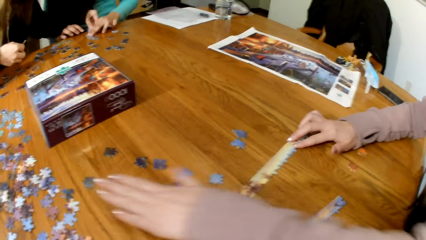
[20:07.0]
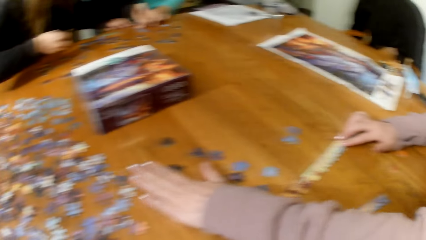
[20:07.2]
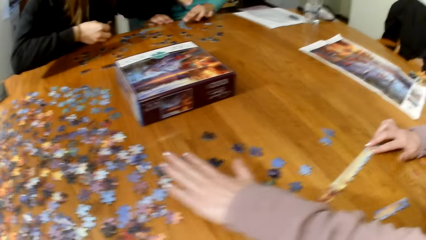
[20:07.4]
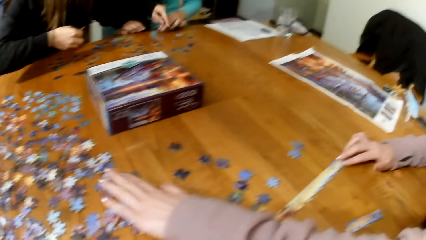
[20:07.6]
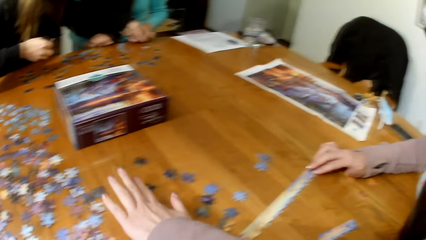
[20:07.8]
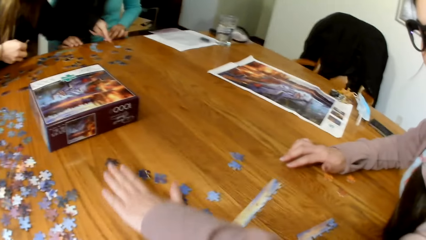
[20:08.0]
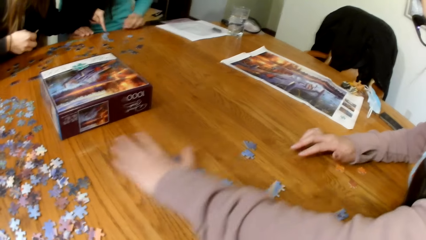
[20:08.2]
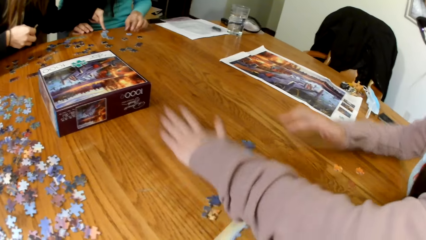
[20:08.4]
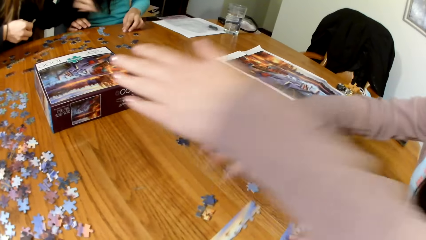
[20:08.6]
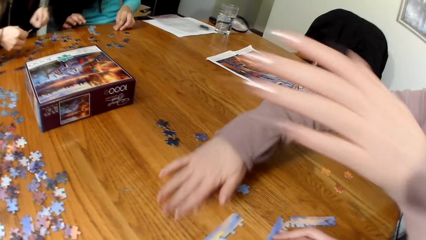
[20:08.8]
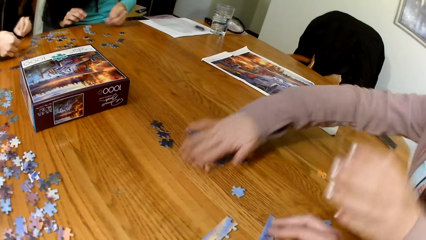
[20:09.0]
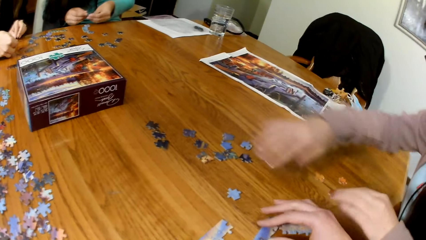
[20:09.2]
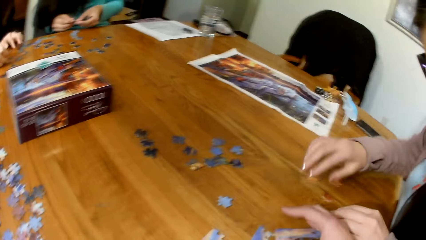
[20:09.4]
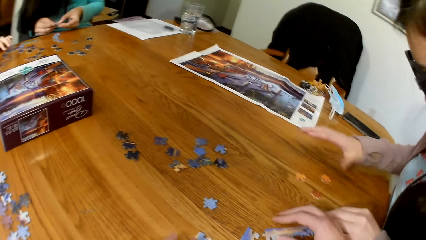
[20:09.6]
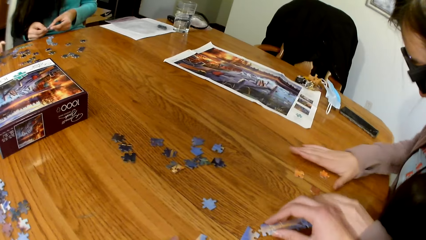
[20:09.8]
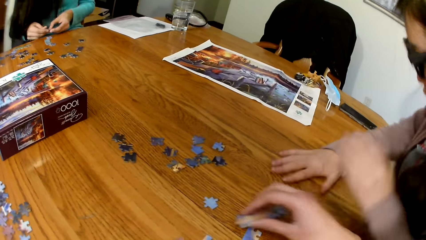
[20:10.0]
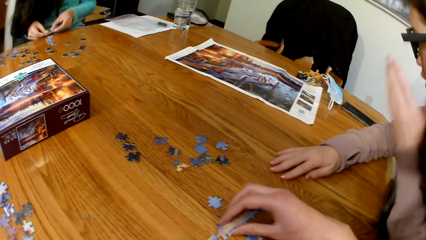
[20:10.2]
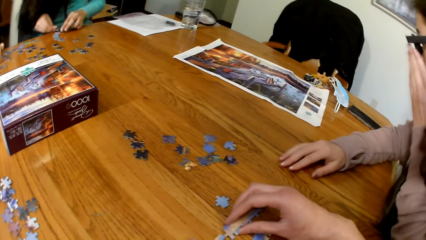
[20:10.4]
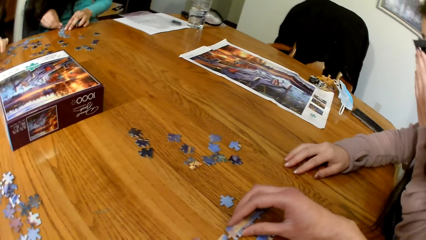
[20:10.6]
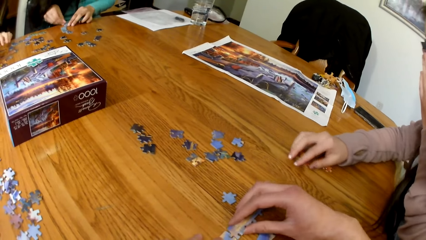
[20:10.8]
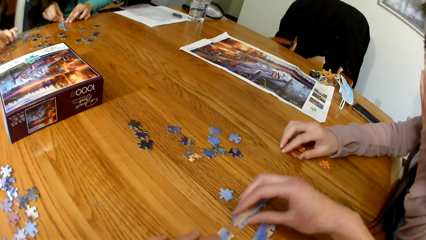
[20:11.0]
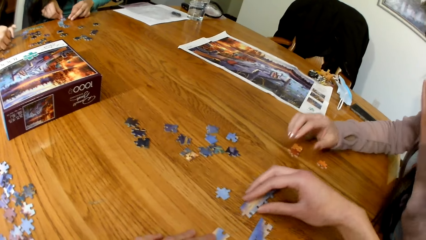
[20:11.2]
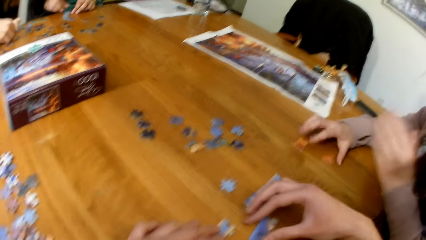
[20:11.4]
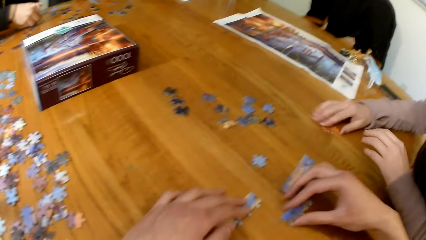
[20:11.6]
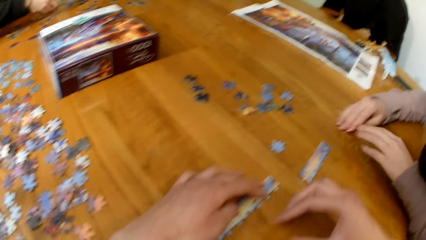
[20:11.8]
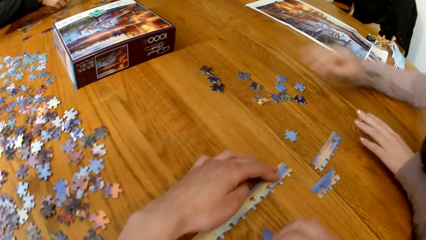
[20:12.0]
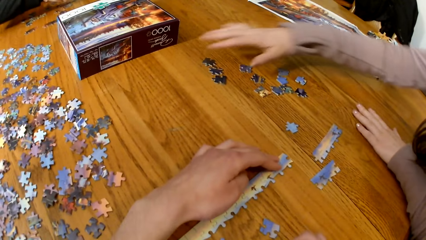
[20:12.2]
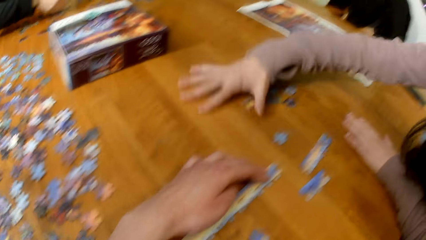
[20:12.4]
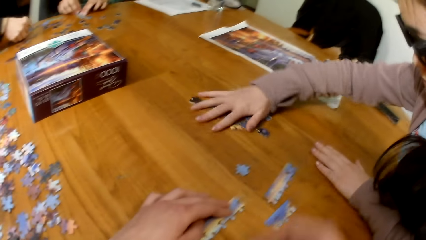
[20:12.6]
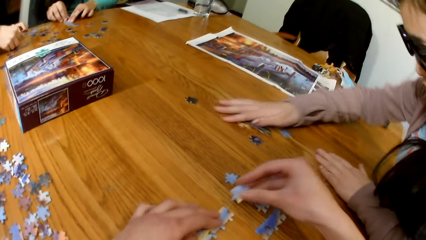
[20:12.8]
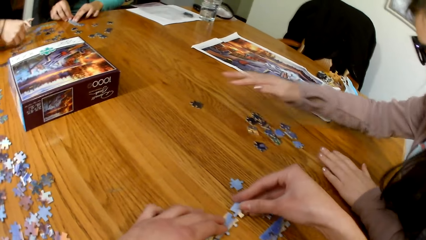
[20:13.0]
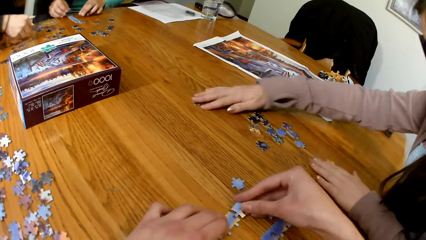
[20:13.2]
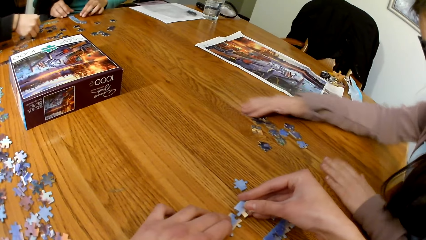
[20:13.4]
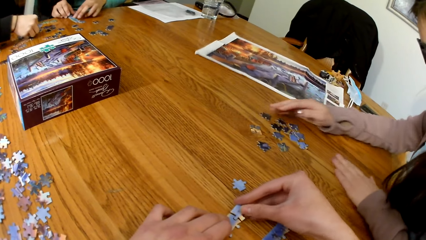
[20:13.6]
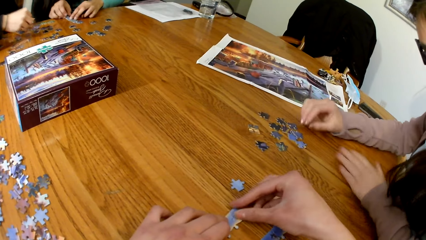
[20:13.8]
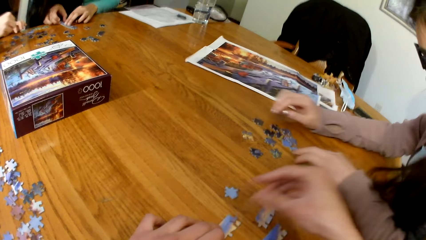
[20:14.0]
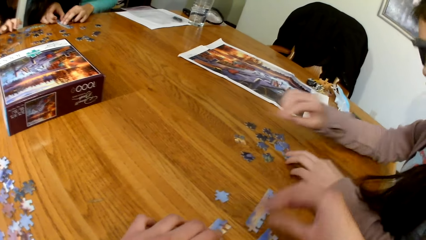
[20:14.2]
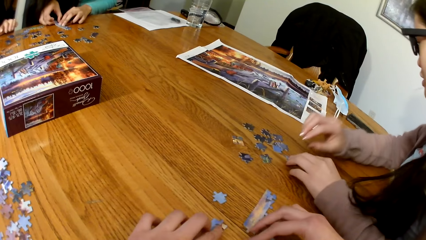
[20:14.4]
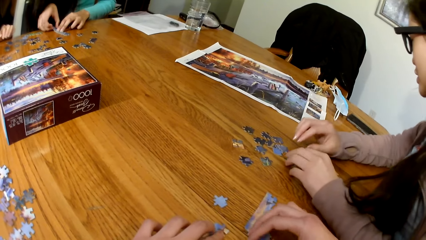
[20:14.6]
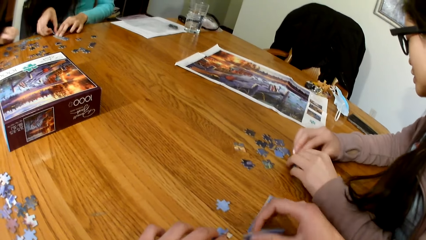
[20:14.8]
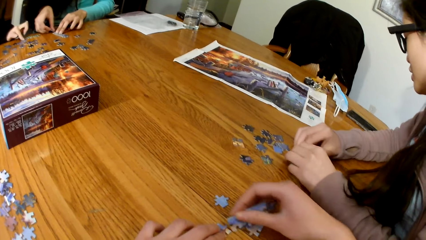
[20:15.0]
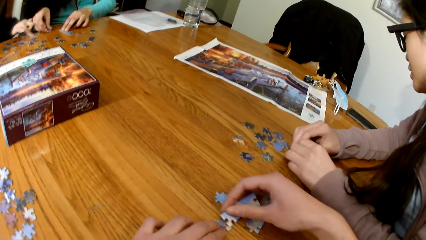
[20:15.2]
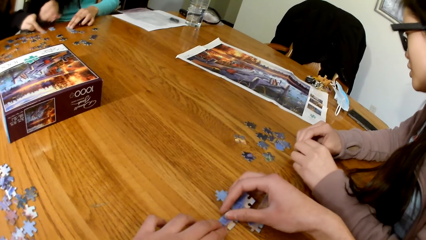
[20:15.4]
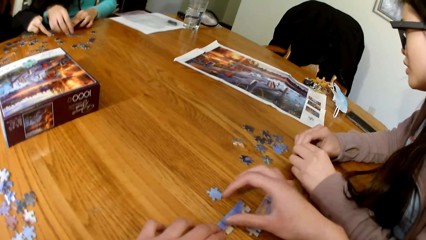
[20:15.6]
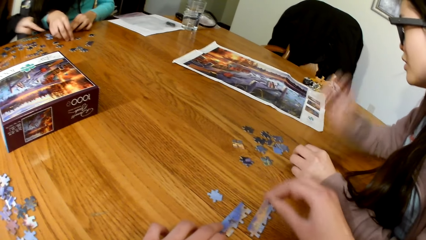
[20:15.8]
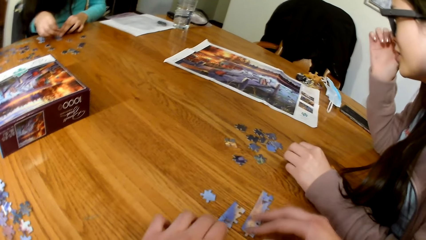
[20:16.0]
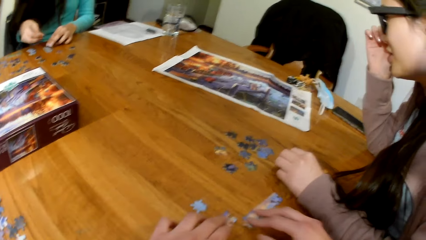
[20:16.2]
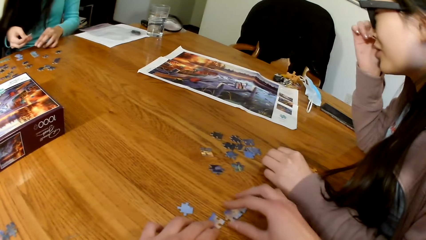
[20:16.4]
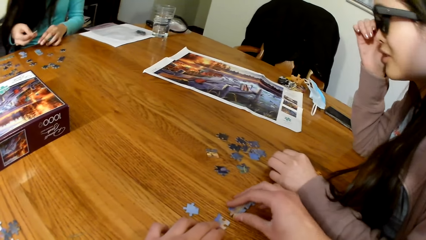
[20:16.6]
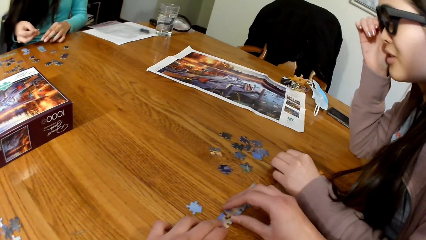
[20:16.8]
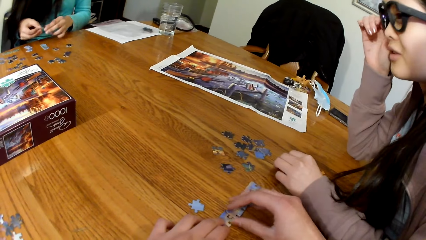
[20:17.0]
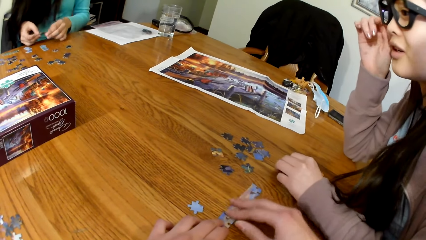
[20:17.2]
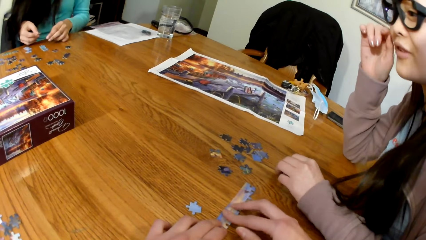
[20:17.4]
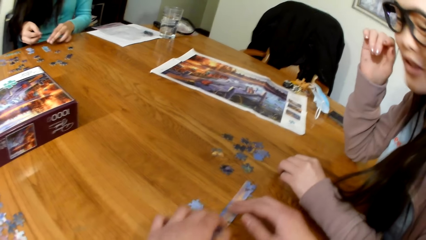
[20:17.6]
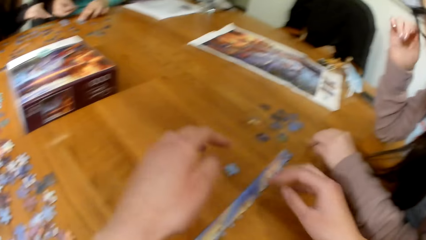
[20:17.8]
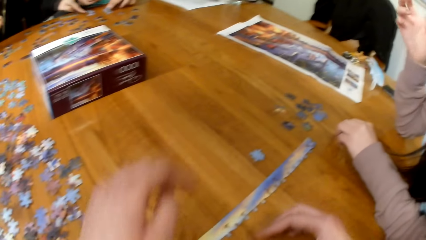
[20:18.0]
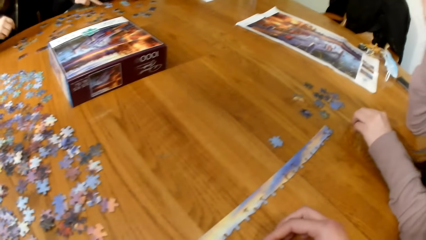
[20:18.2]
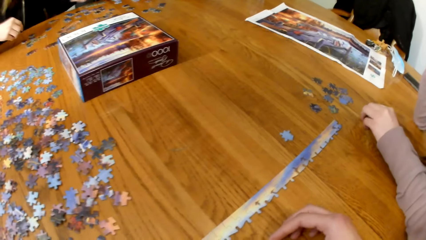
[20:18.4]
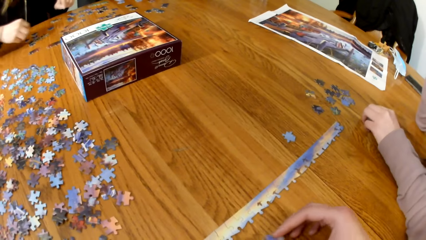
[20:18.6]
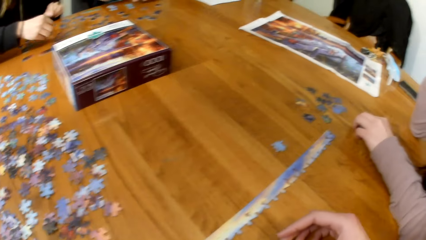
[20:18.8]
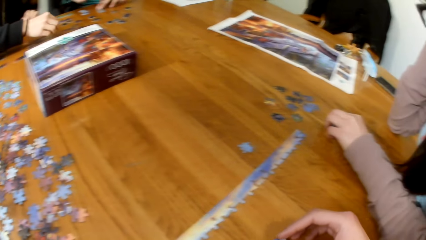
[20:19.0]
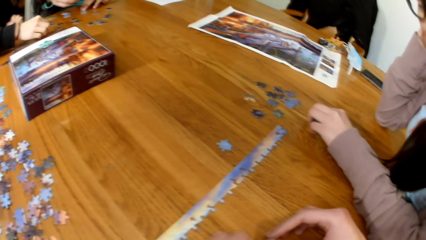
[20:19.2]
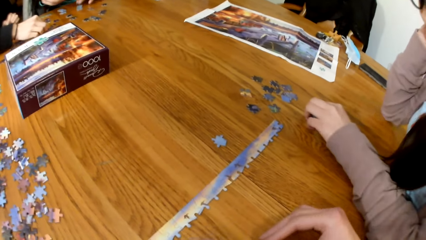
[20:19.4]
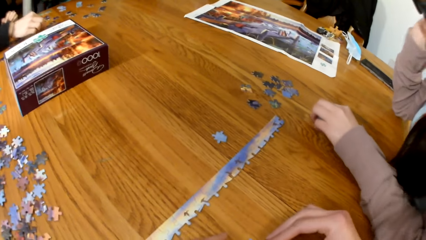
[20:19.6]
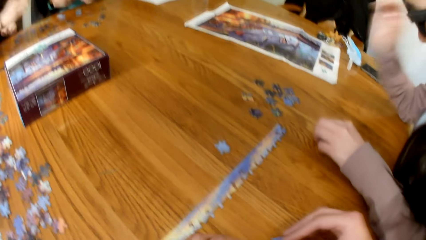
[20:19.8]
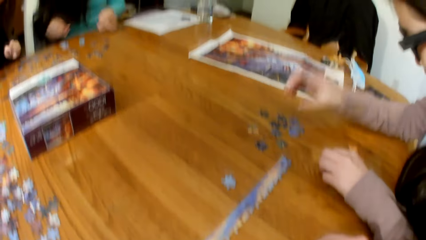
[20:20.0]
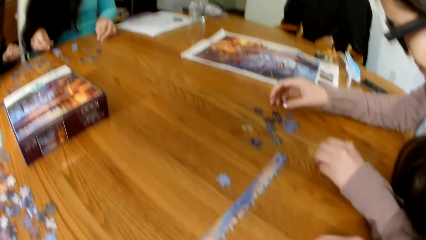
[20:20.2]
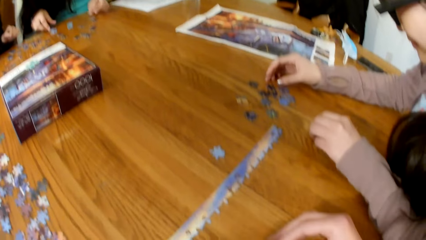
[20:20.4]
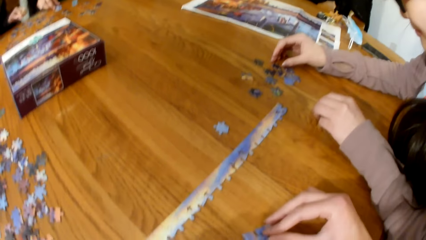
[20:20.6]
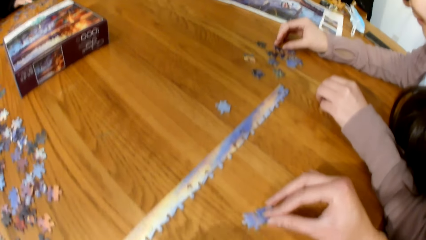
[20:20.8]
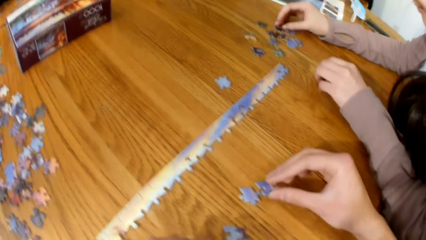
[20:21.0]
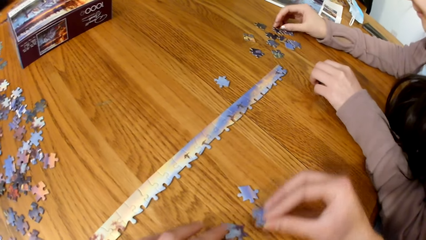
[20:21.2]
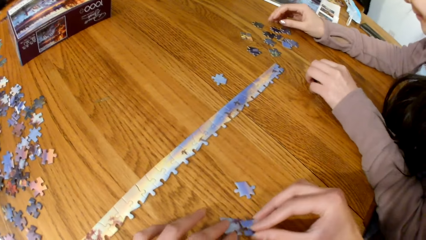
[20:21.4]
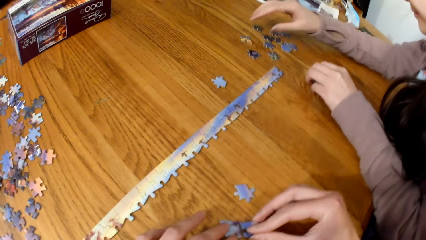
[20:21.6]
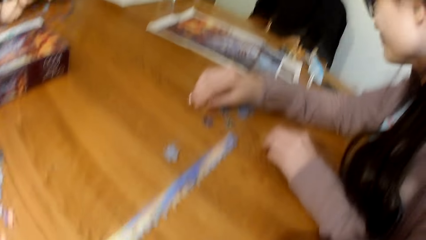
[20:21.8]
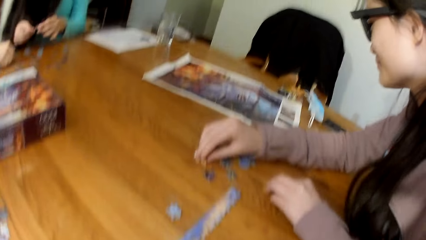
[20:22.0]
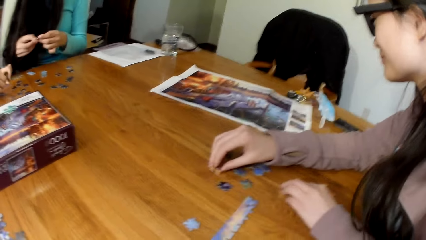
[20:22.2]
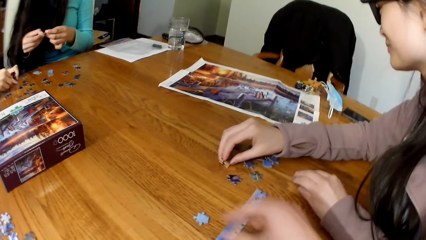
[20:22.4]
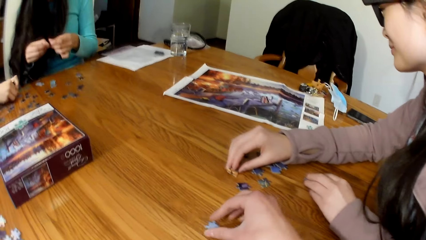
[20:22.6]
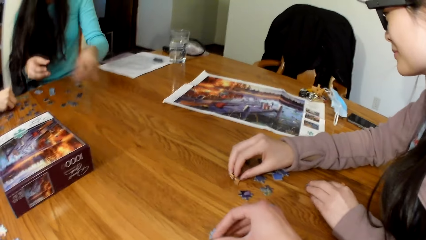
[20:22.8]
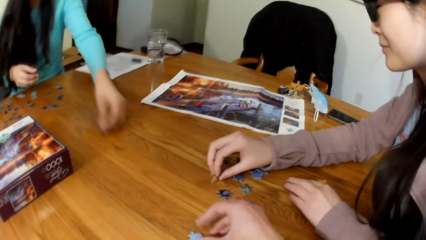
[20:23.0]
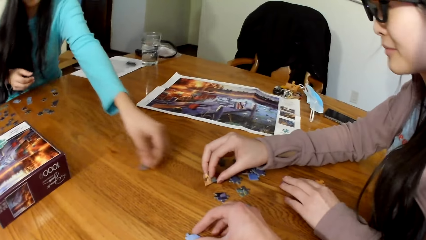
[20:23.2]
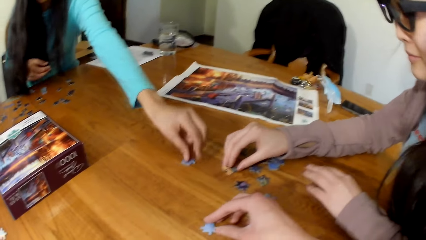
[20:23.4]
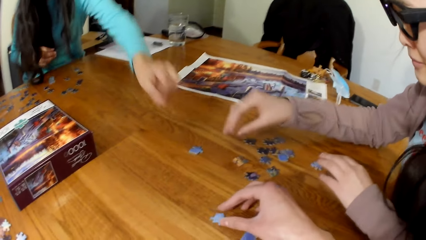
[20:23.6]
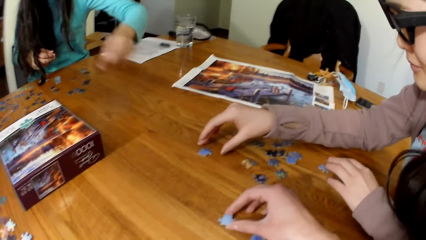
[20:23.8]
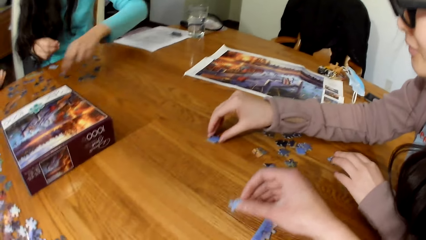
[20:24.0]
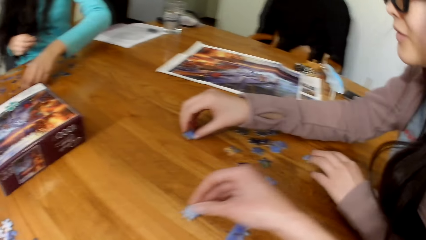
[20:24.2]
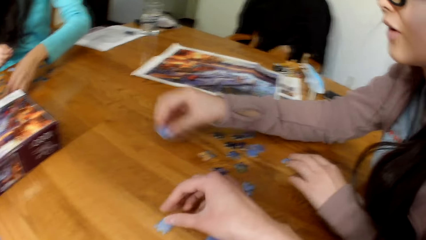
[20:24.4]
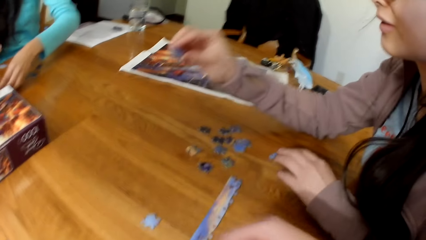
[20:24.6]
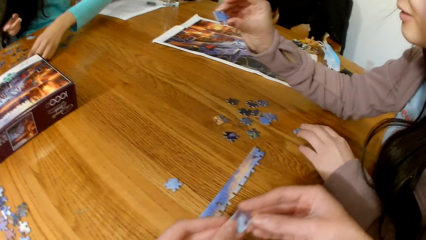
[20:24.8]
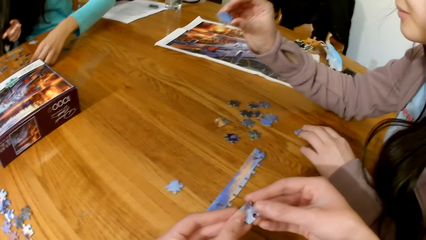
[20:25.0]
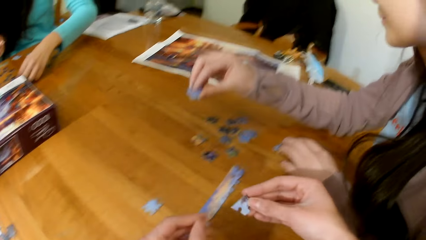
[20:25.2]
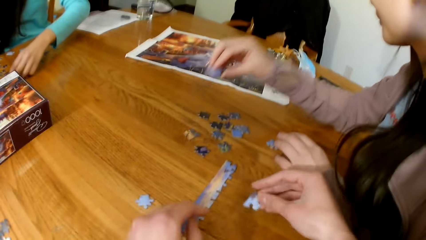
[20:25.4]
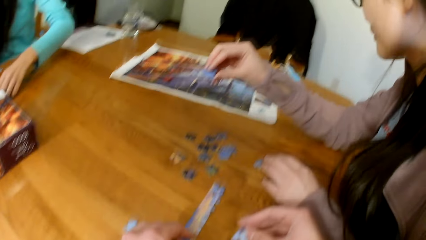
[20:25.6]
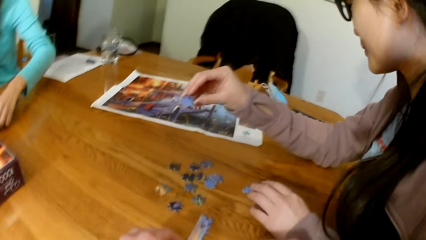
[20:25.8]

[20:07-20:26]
A lady gathers the puzzle cards. The camera wearer makes a puzzle. The lady picks the puzzle card. Another lady passes a puzzle card to the first lady. A woman puts the puzzle together. The first lady picks the puzzle card.
